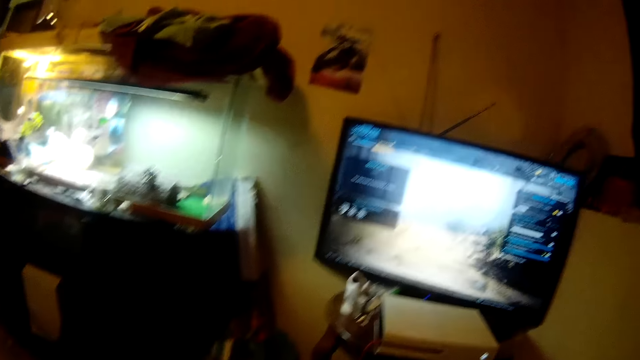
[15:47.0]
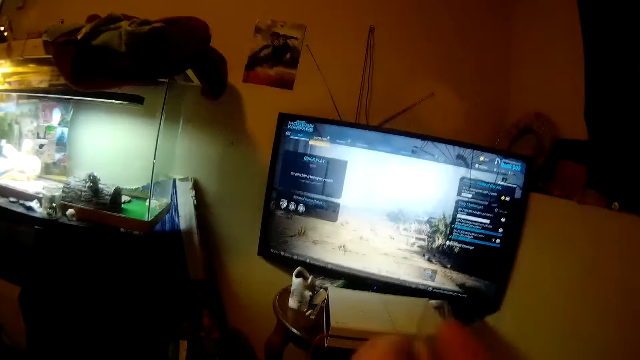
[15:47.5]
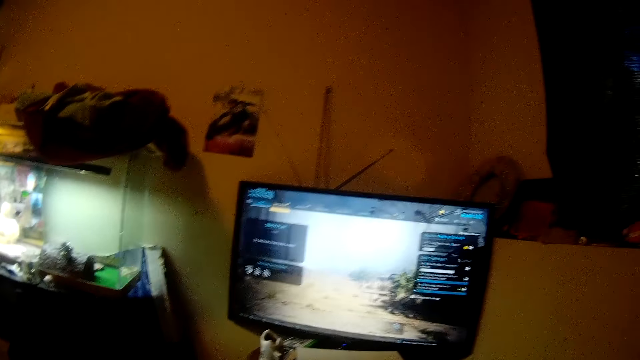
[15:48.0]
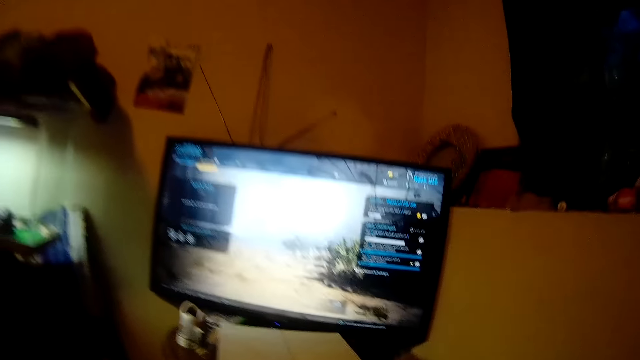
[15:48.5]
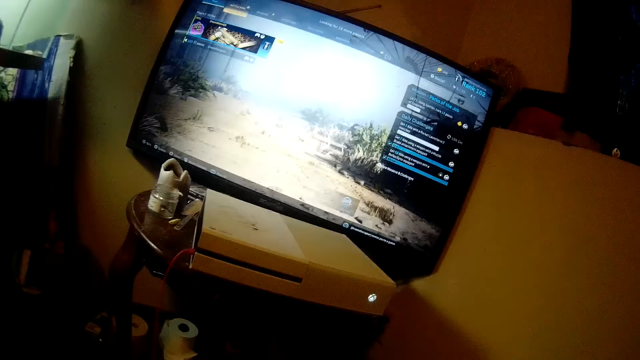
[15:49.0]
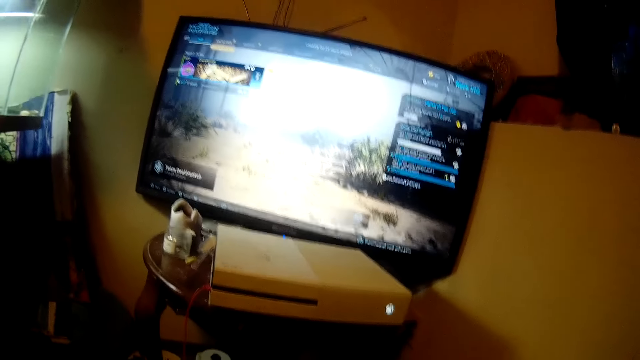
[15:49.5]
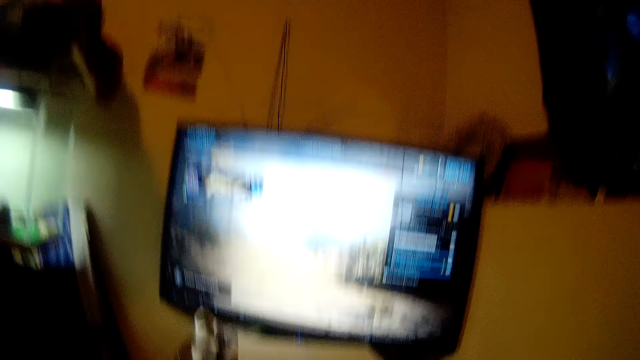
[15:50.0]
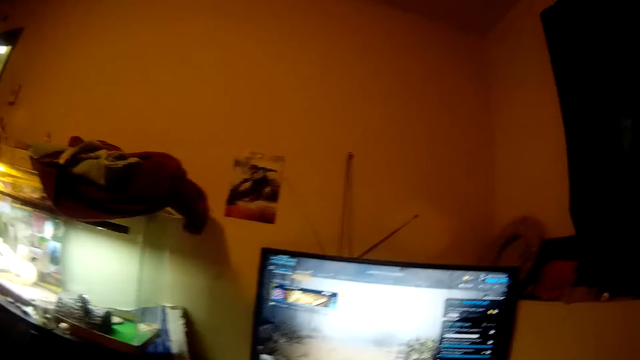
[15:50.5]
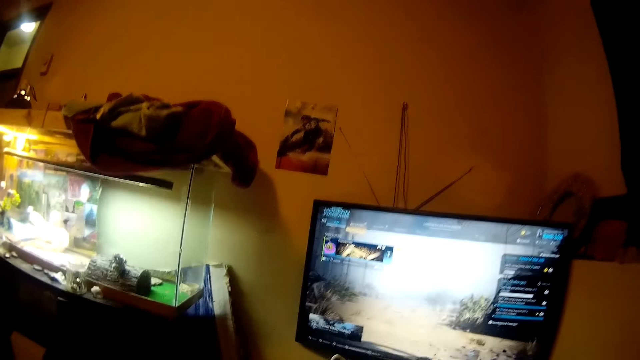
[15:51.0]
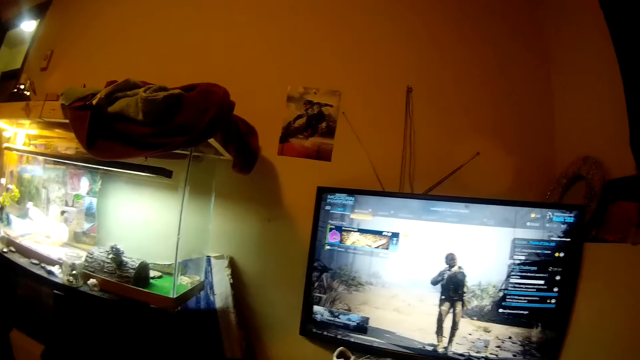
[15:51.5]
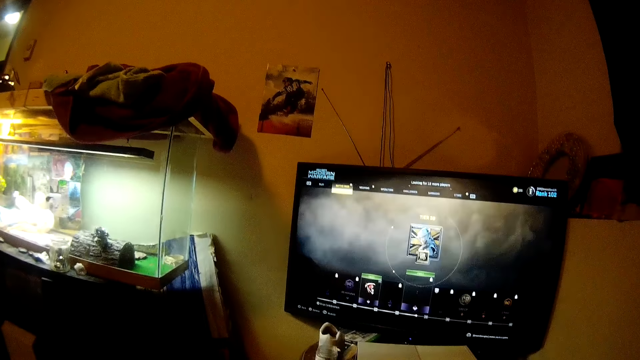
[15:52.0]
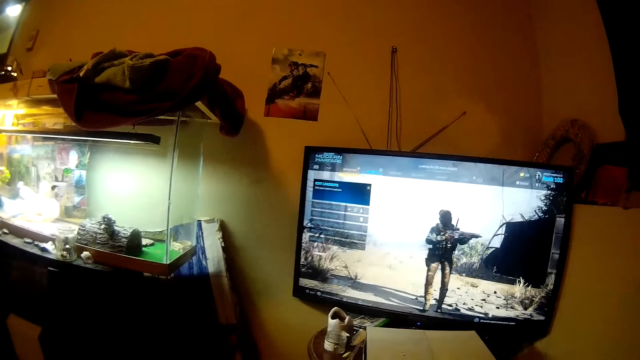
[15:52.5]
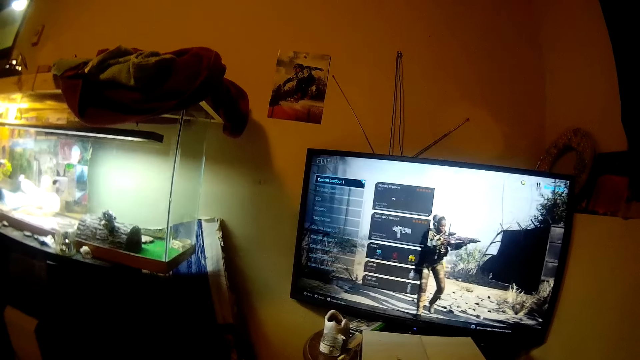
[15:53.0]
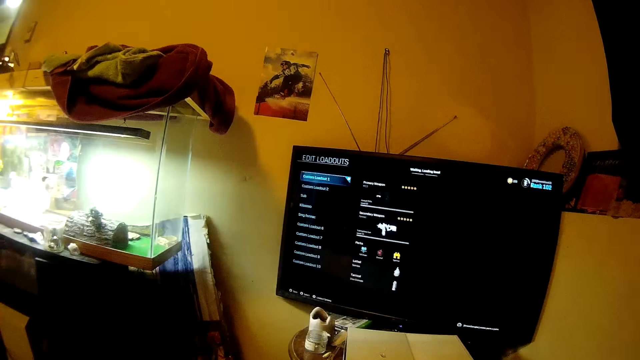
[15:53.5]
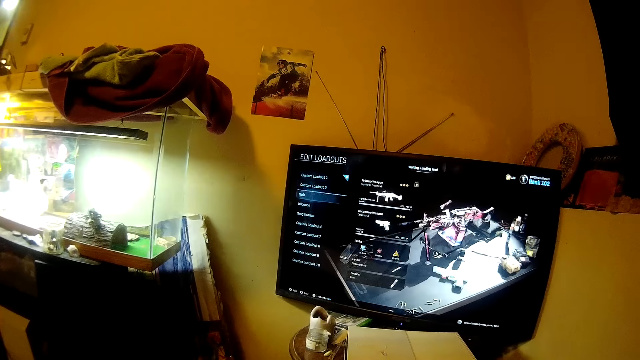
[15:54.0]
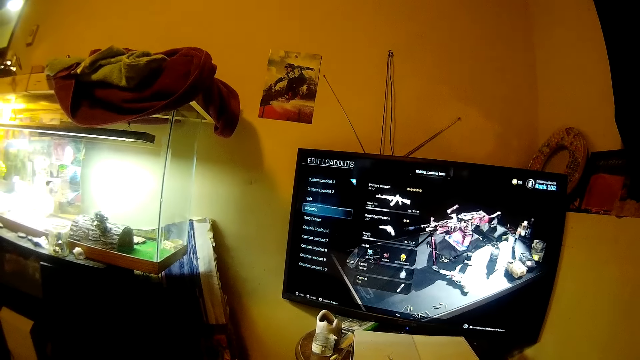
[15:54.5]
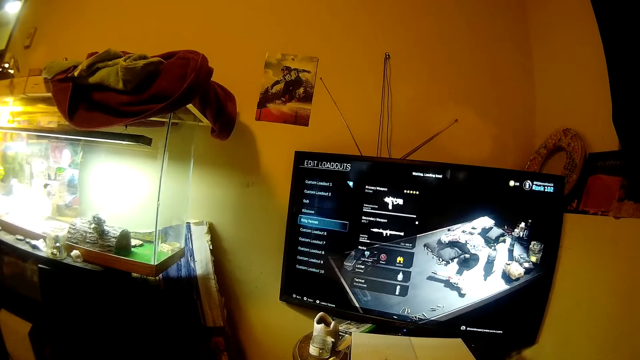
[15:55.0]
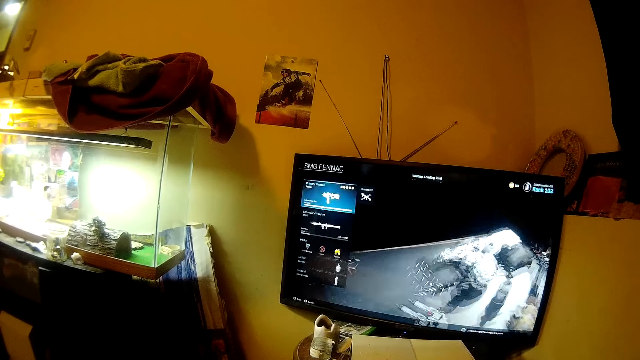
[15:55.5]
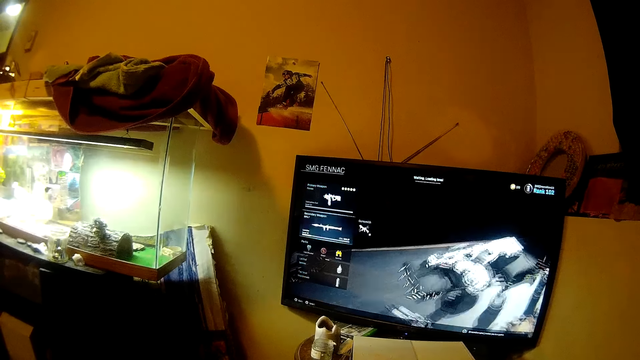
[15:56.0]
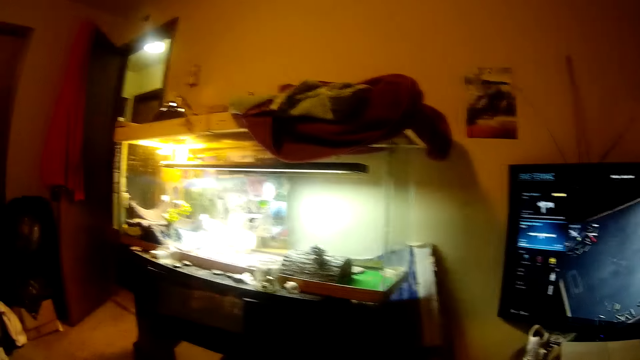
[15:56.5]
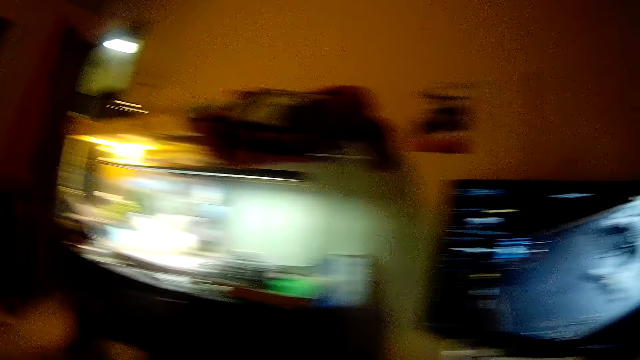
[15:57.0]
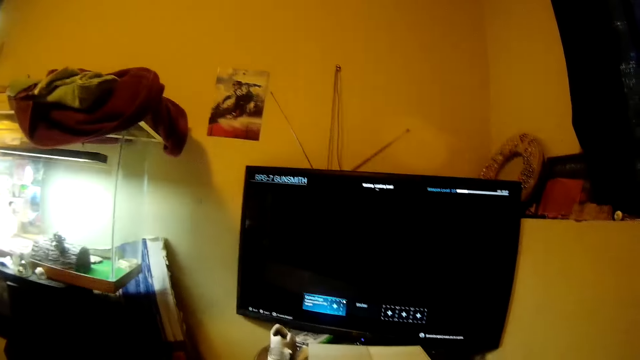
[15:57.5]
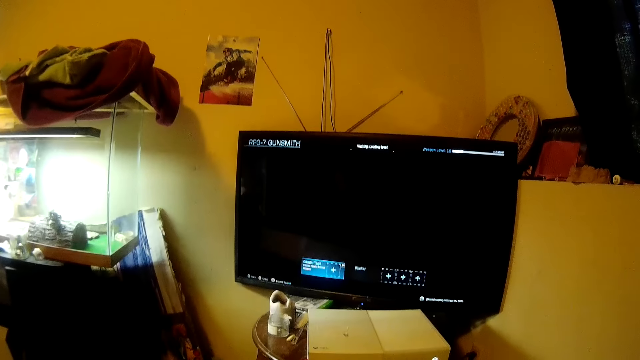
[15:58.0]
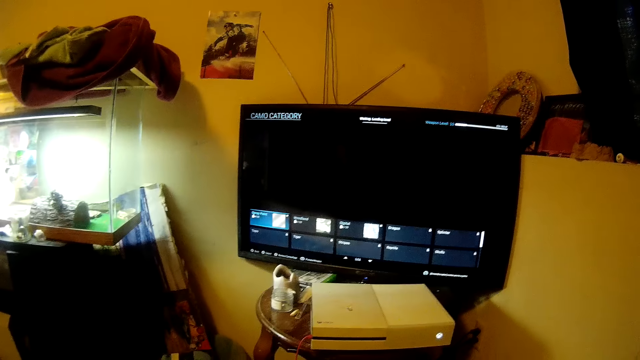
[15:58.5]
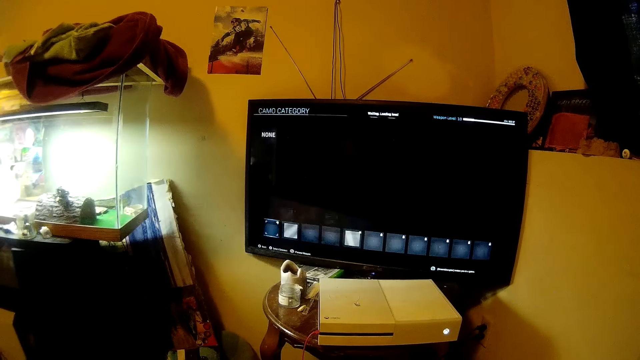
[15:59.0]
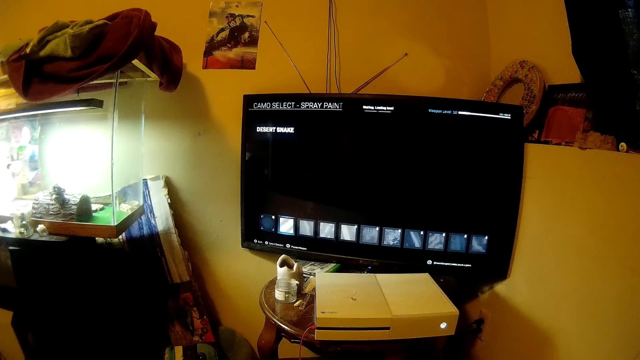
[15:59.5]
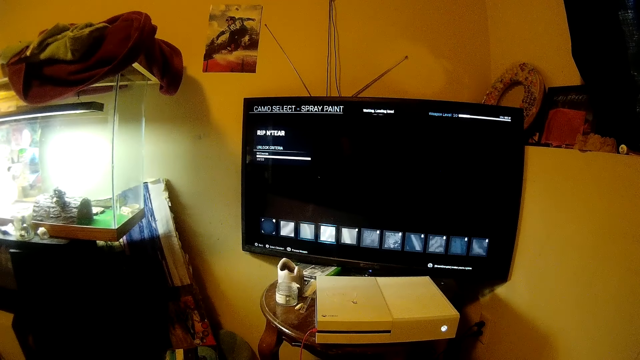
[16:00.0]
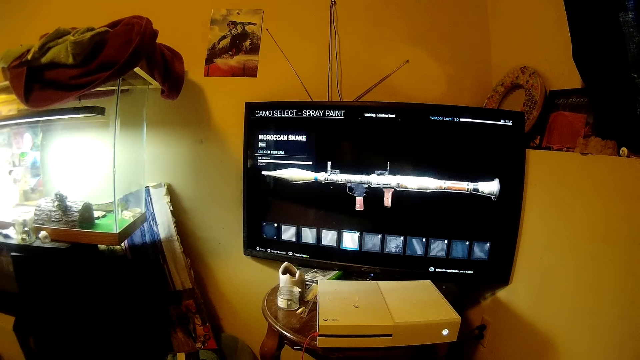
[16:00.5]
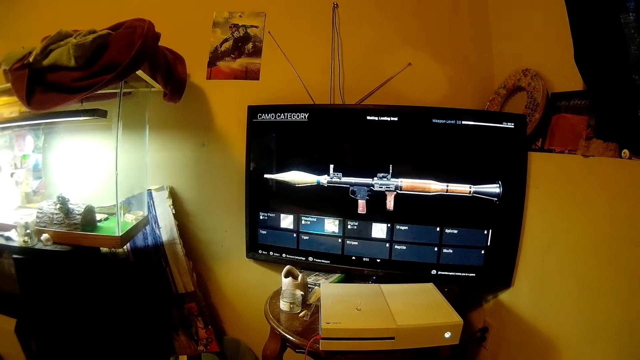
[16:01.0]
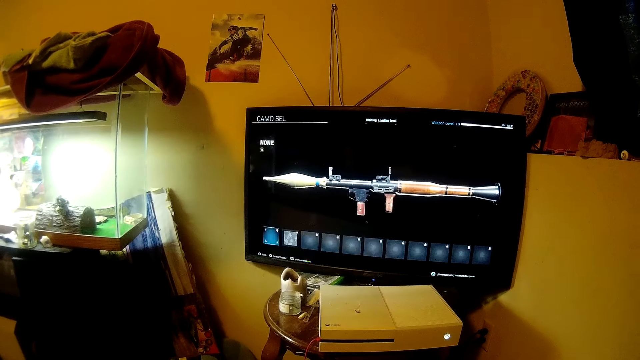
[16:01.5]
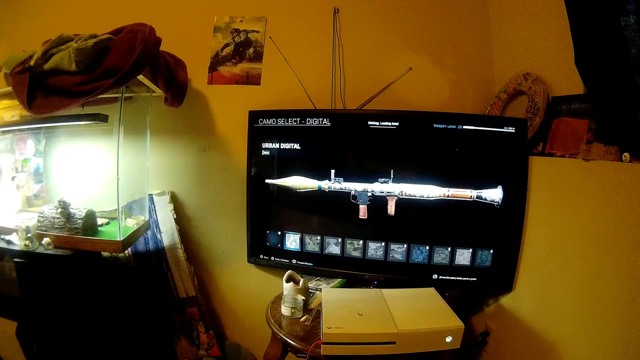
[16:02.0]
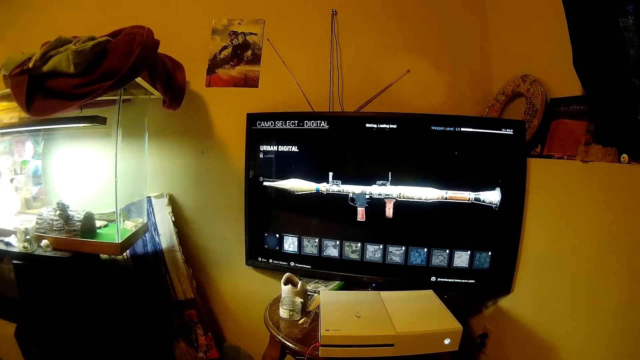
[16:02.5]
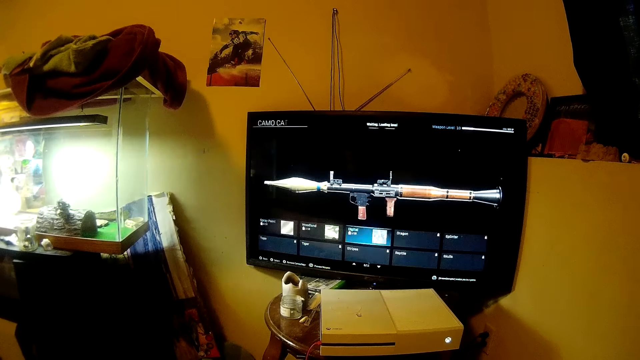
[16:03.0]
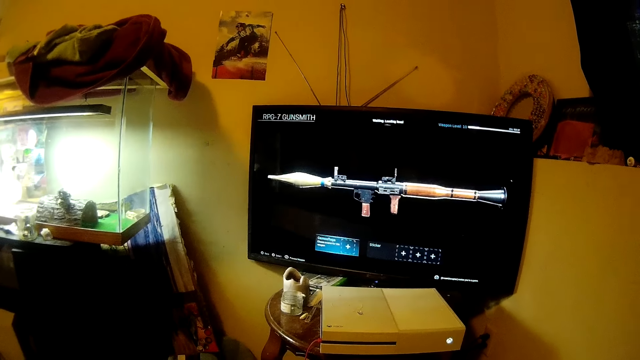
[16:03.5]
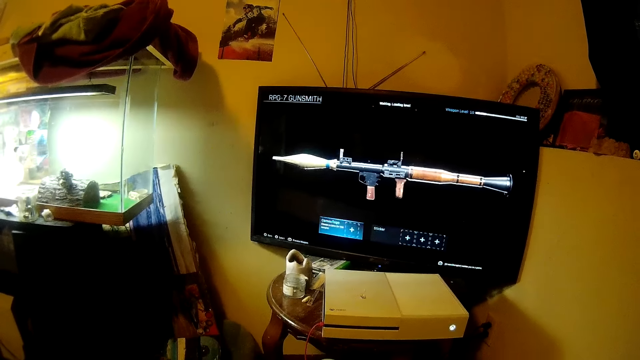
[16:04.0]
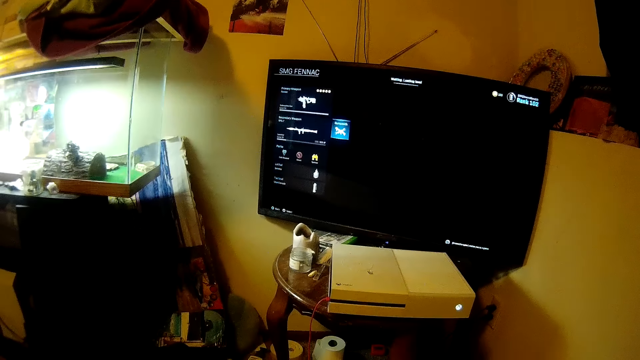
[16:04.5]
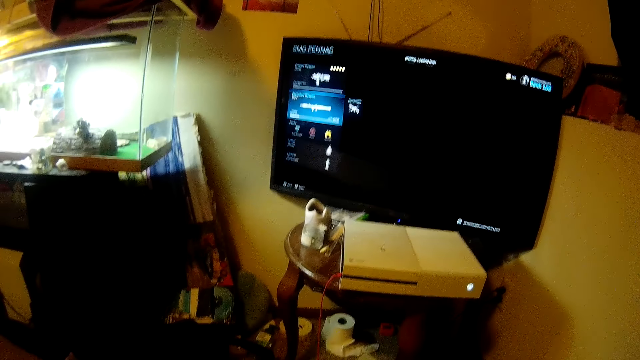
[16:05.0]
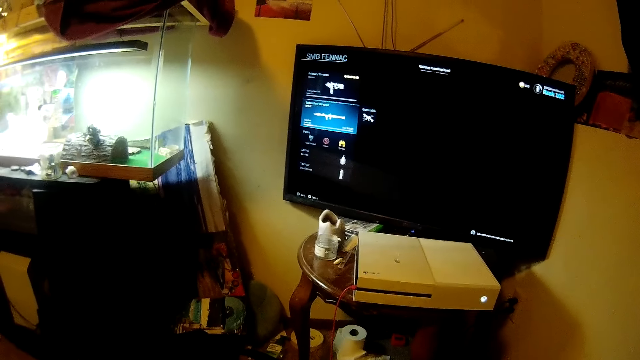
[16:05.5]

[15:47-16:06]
The camera wearer selects a weapon in the video game. They set up the video game. They look at the room door. They look at the screen. They select options in the video game. They select a weapon in the video game.

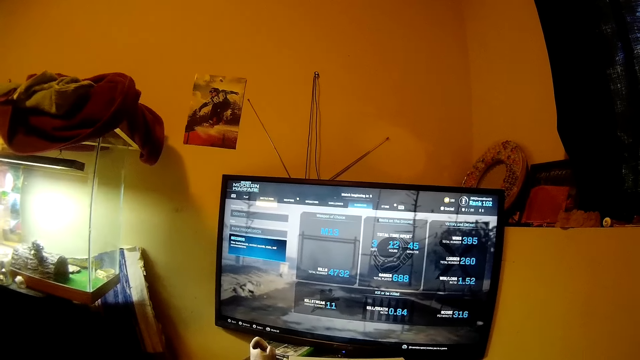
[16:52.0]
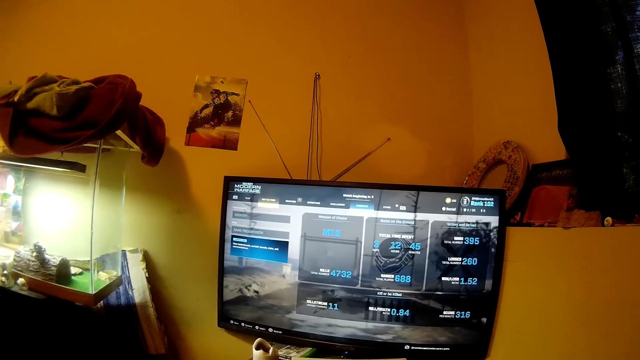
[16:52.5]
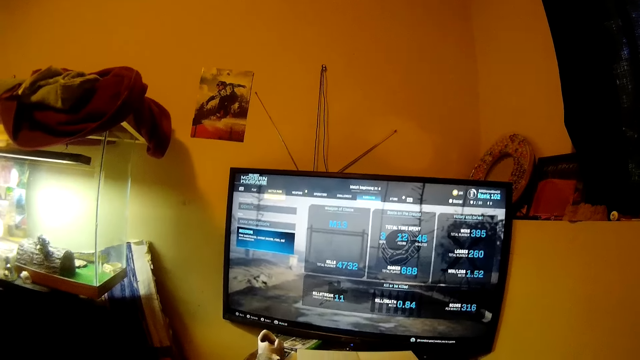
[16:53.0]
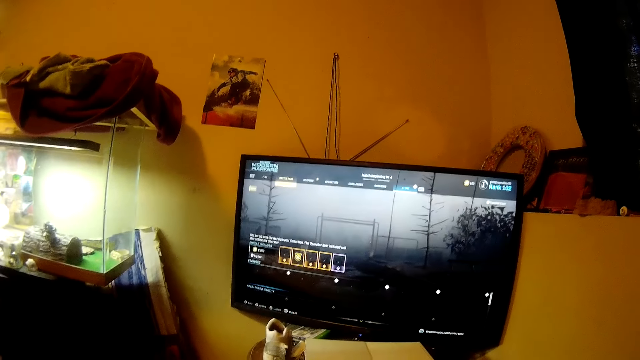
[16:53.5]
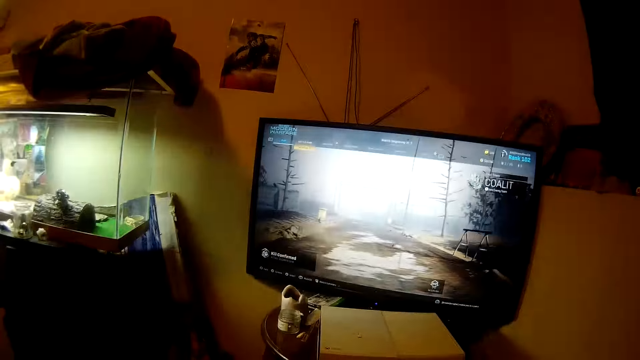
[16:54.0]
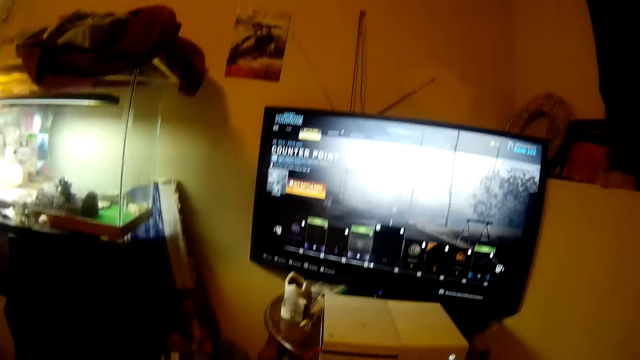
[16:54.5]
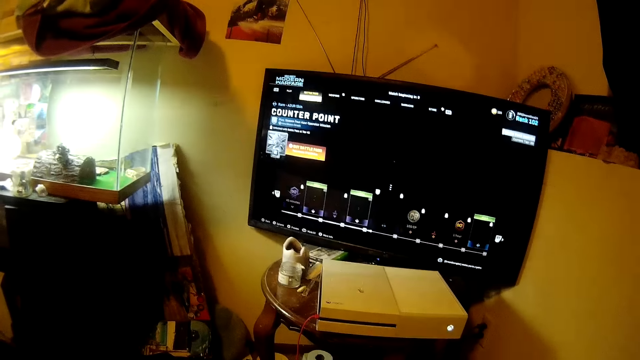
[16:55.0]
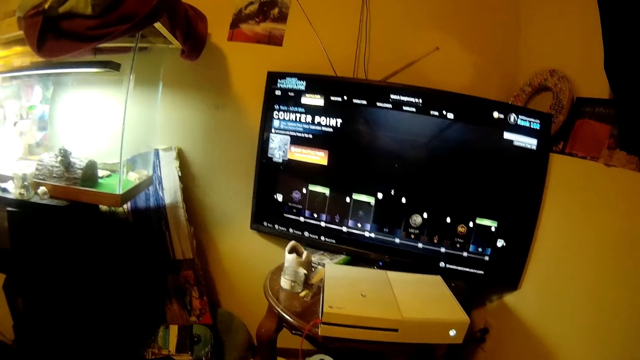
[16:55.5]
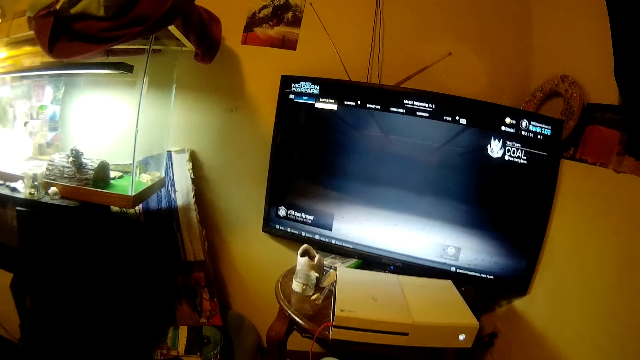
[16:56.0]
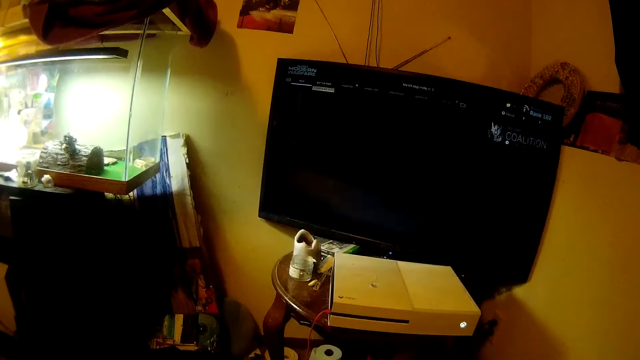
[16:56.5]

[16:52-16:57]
The camera wearer selects options in the video game.
